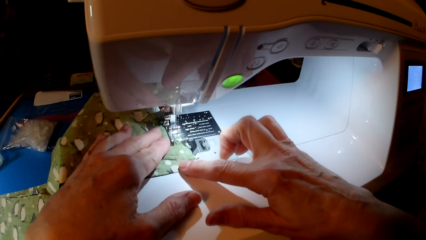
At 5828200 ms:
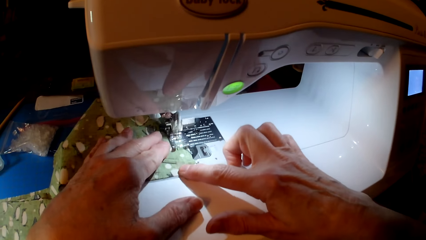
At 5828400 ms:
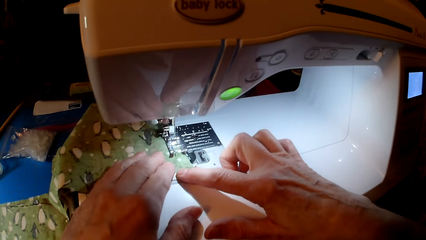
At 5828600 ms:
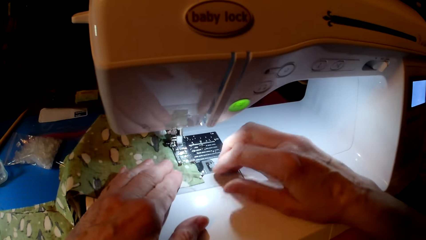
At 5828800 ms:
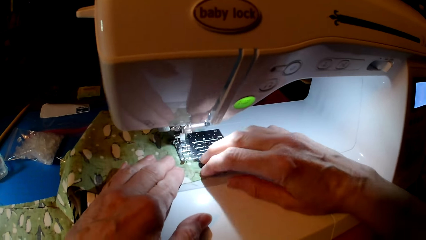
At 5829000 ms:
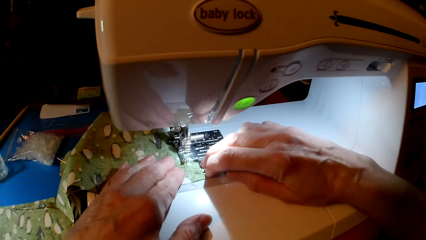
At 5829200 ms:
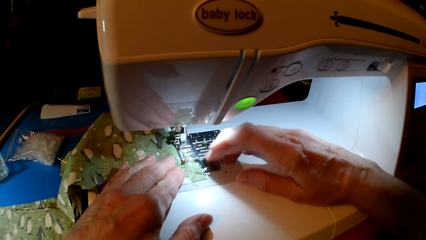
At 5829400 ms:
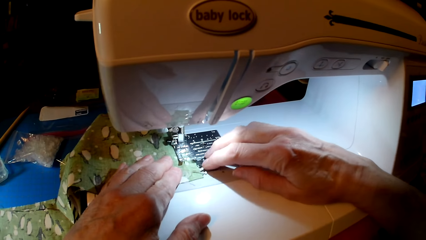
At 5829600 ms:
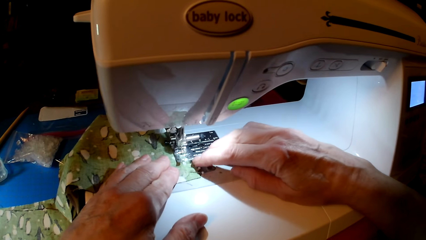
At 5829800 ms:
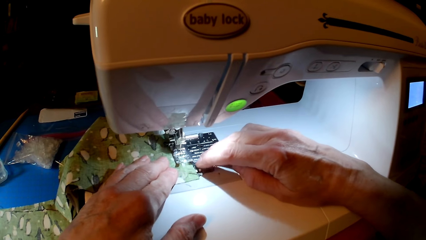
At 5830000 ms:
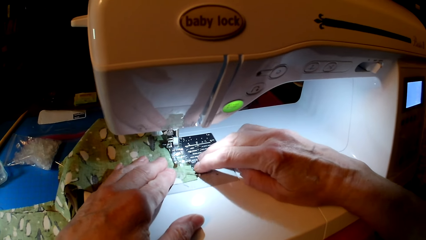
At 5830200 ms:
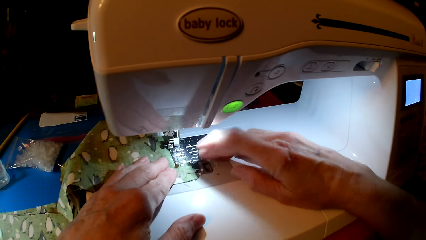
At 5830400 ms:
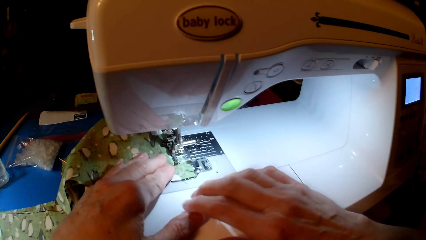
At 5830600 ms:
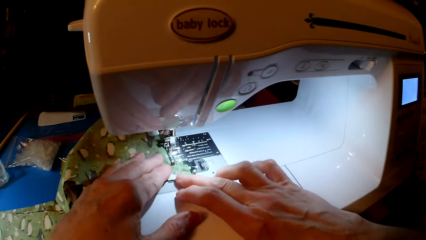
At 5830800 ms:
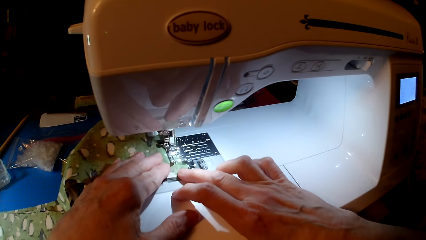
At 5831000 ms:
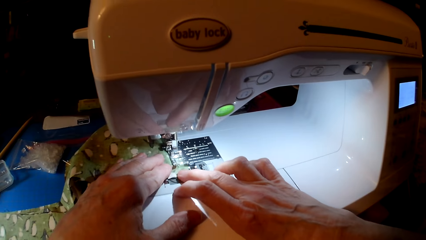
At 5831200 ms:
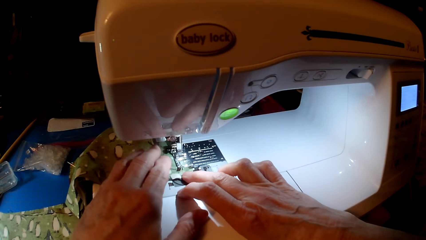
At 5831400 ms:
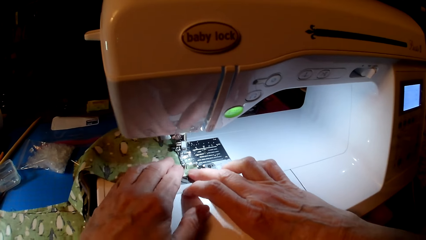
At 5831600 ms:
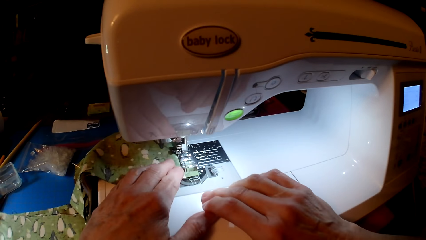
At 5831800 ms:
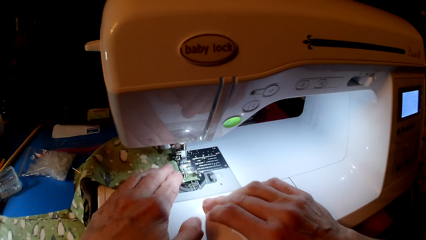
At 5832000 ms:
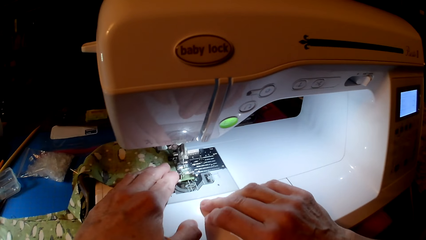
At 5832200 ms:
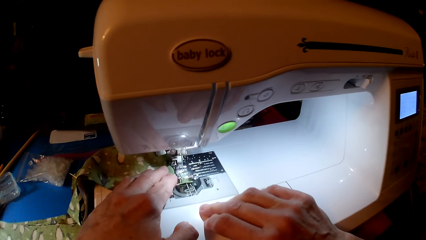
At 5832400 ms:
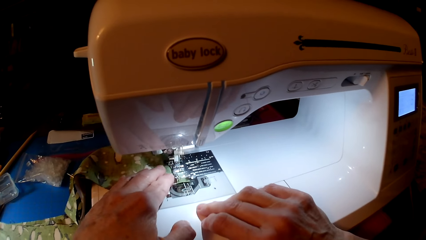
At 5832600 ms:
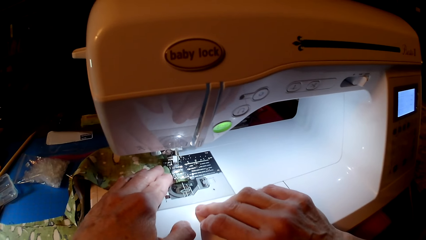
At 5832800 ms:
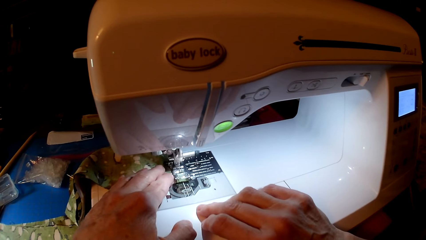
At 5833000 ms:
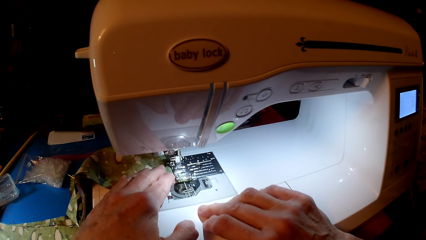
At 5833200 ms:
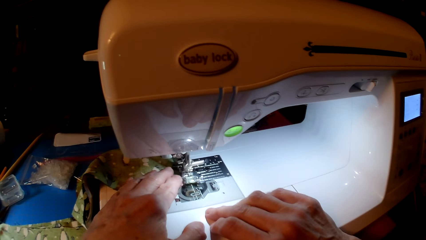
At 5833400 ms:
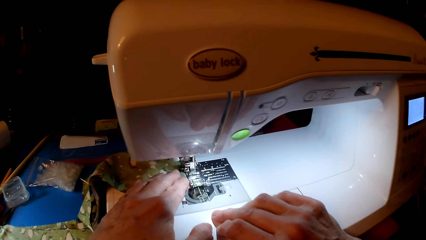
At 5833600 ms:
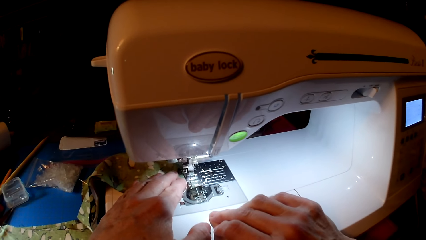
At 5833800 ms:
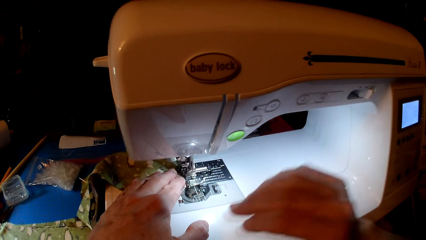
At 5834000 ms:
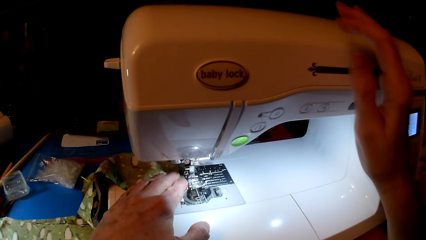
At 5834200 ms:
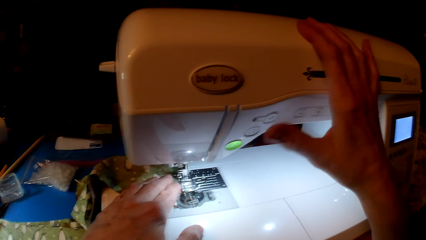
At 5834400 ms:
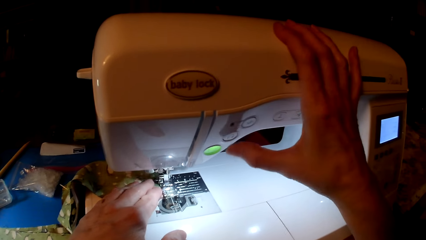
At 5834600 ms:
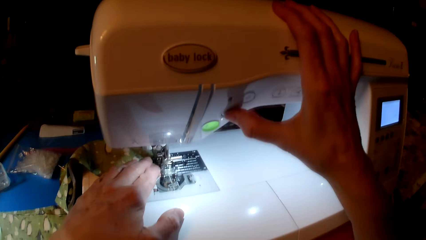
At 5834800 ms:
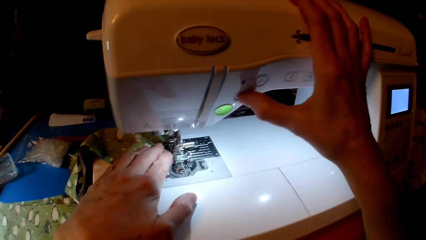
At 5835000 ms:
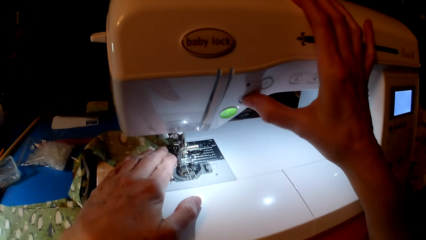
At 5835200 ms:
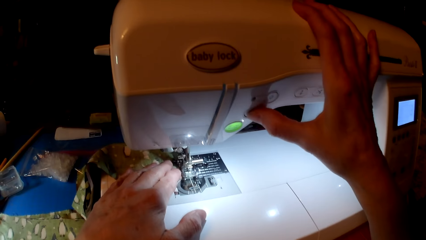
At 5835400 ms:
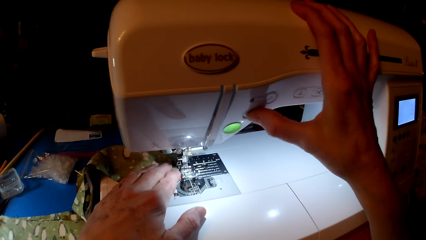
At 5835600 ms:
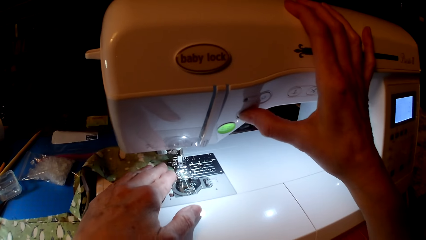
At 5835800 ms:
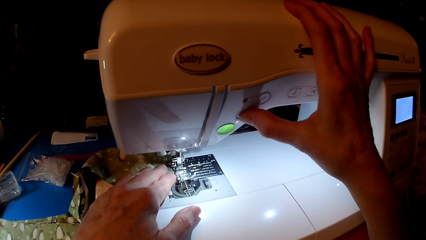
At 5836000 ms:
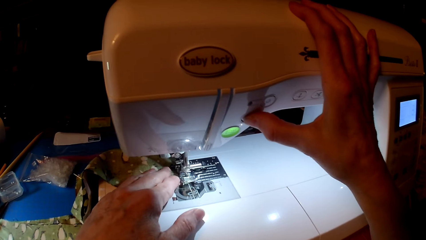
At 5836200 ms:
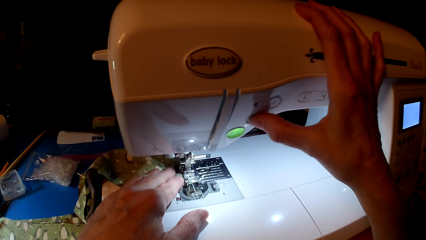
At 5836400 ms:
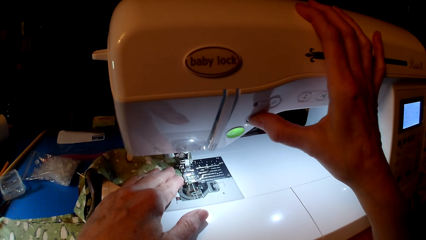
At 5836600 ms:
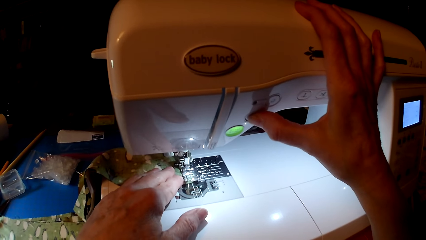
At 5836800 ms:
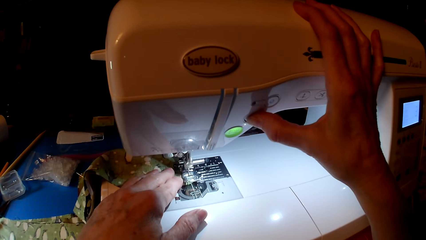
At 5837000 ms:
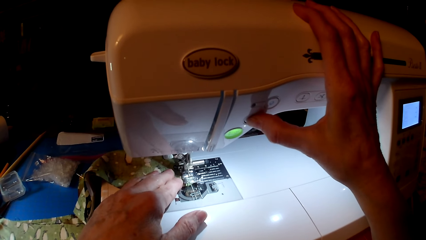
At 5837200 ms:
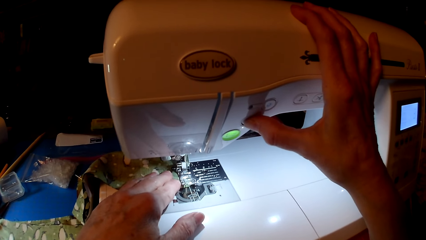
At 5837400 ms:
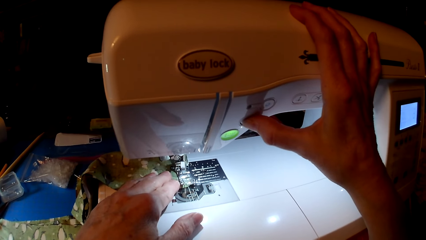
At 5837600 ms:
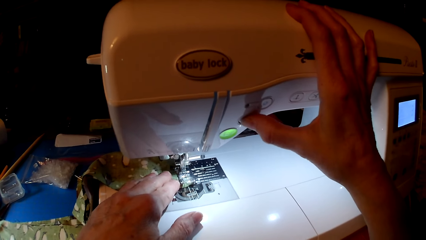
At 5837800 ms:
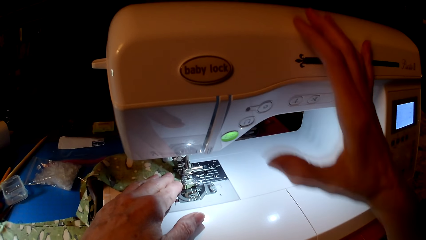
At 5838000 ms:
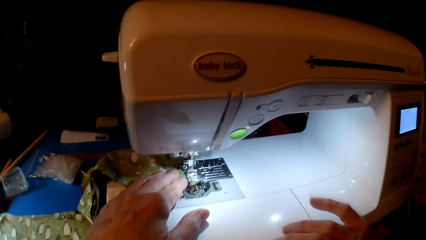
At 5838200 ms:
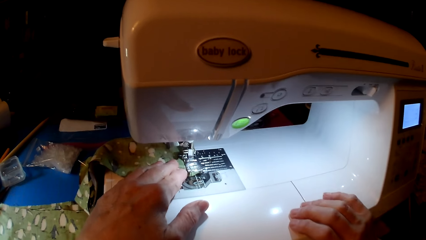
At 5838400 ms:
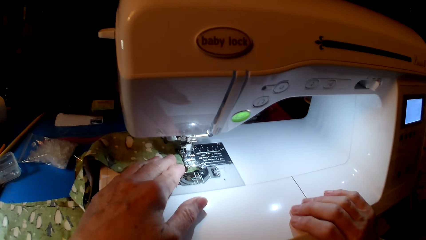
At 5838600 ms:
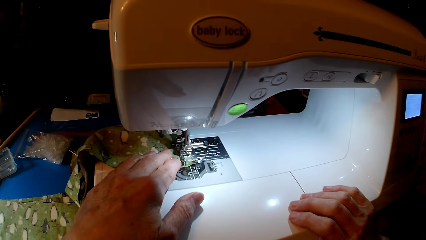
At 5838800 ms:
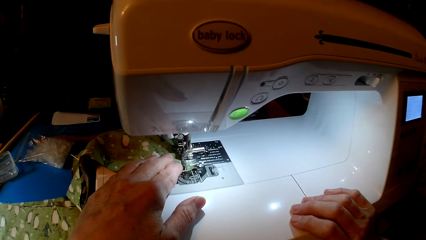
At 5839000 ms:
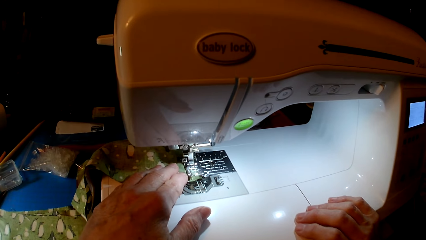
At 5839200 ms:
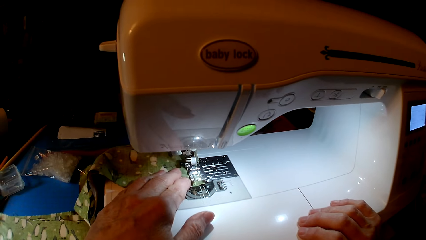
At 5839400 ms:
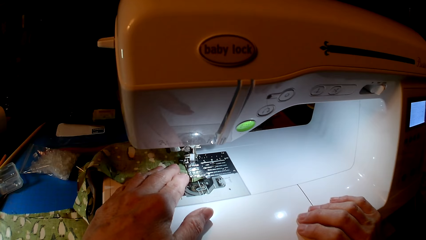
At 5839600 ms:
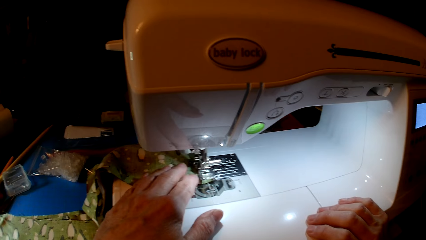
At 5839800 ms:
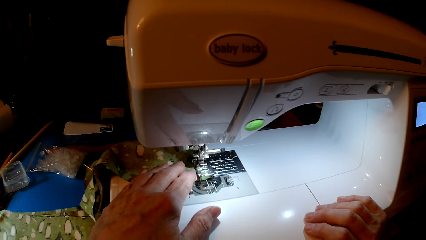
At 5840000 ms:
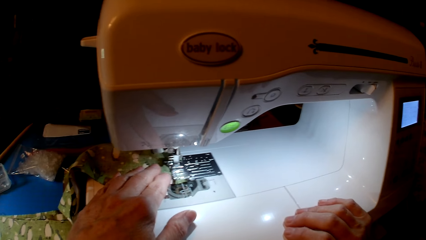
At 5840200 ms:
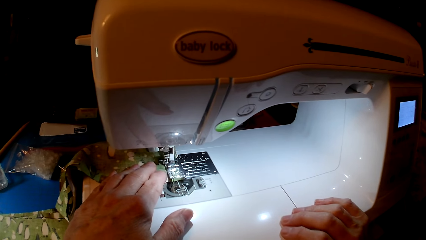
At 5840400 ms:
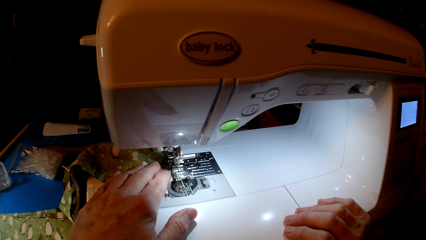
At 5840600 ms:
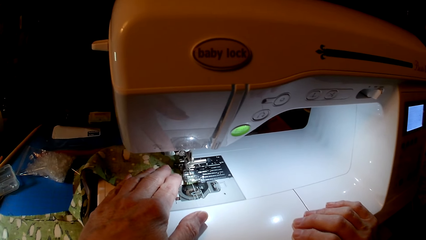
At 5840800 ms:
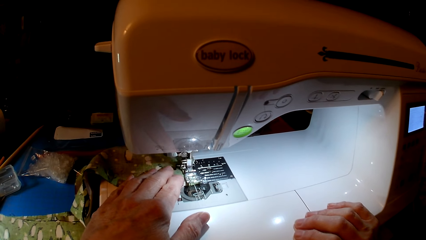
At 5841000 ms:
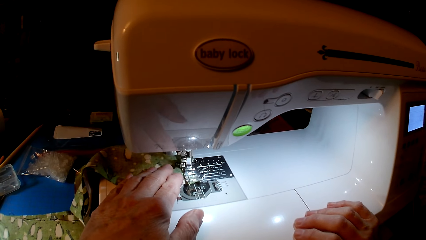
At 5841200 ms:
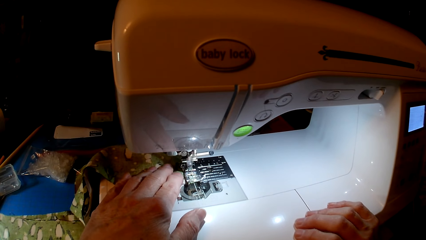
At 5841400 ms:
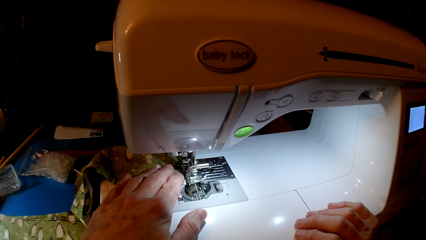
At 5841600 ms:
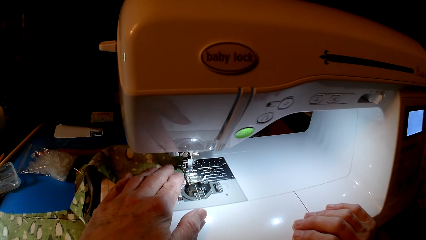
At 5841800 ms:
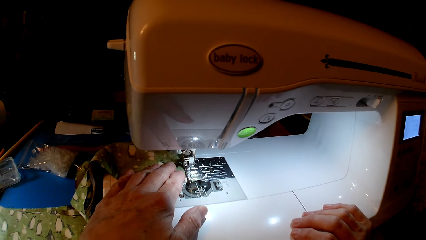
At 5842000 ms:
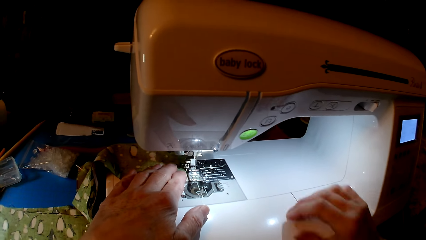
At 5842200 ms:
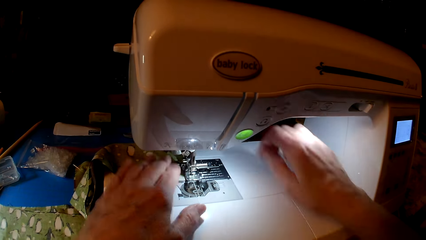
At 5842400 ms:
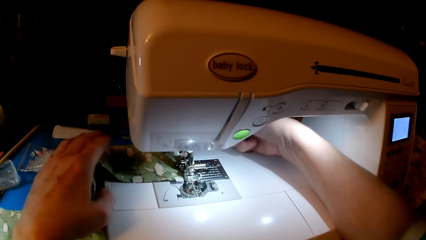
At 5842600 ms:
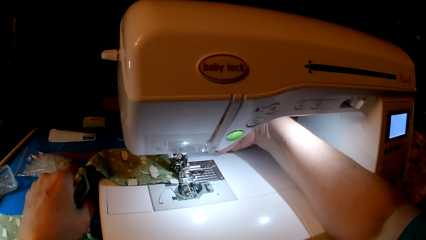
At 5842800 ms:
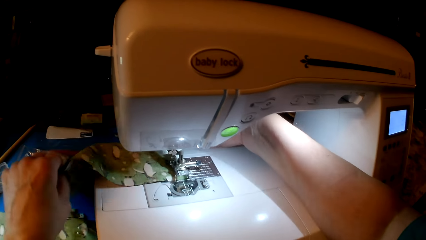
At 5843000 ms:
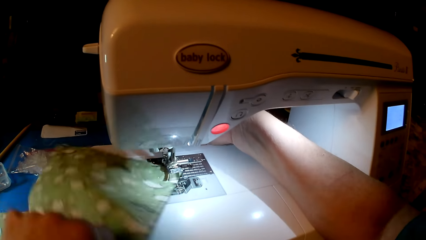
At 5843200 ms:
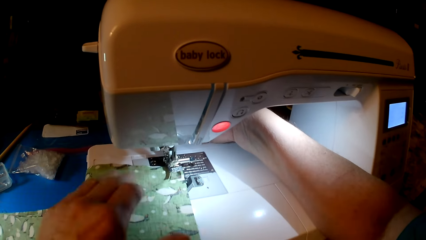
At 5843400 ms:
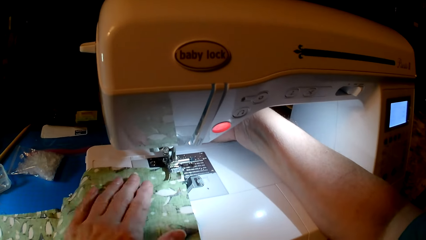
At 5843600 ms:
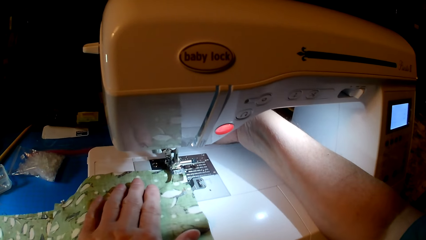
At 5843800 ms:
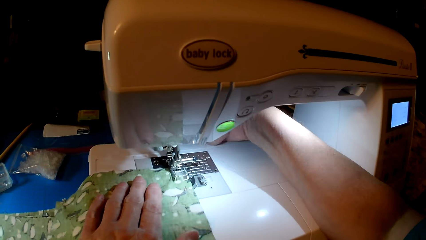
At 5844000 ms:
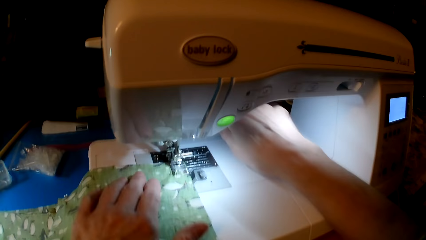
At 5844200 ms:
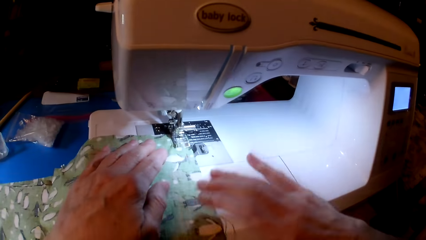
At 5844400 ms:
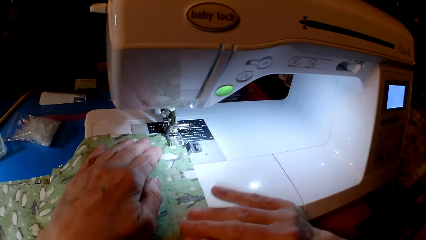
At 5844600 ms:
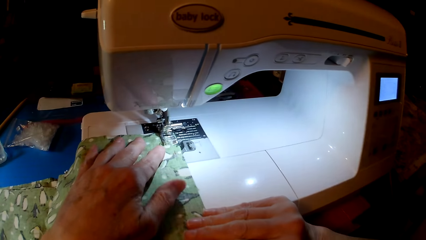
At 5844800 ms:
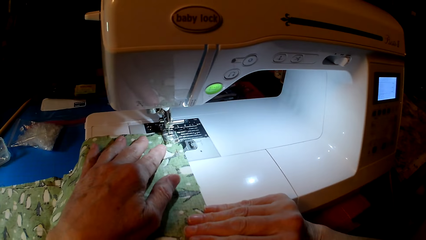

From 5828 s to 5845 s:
The camera wearer presses the sewing machine. They look at the cloth. They turn the cloth.
